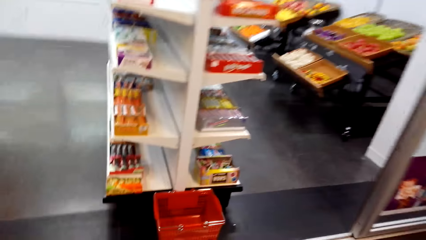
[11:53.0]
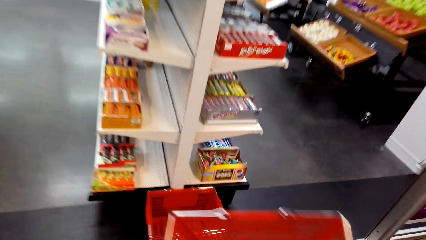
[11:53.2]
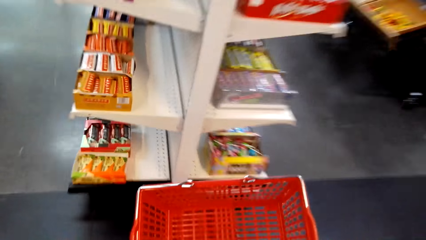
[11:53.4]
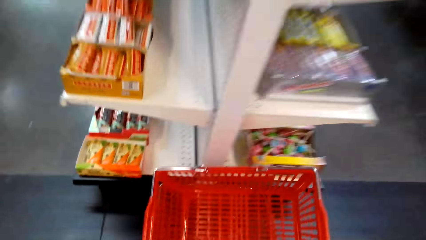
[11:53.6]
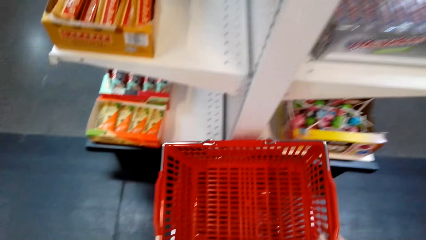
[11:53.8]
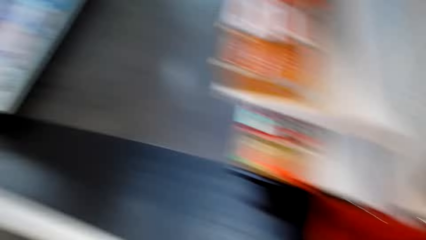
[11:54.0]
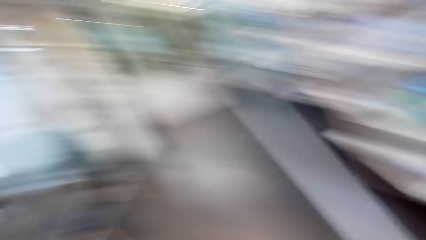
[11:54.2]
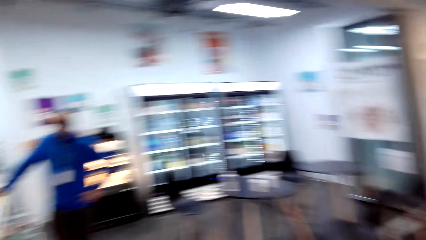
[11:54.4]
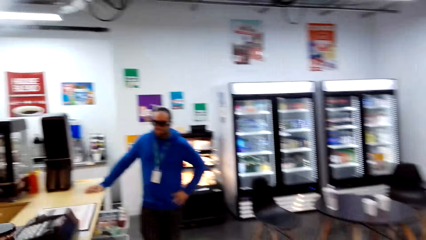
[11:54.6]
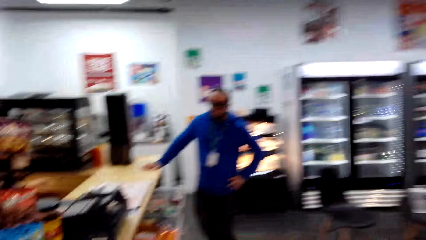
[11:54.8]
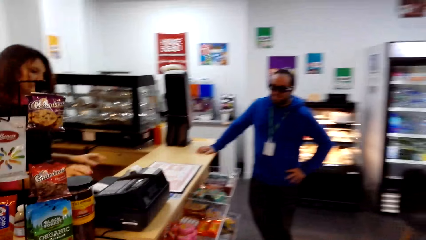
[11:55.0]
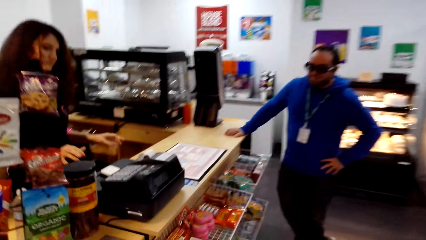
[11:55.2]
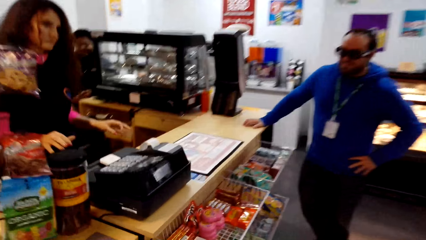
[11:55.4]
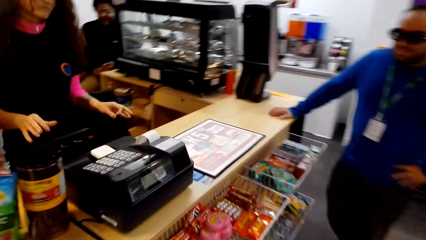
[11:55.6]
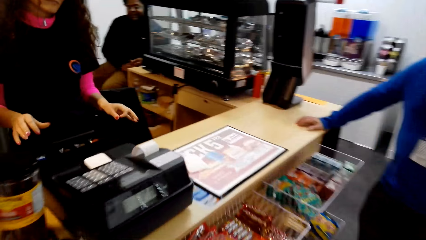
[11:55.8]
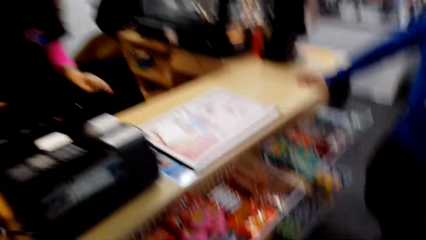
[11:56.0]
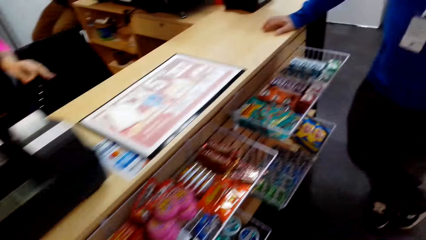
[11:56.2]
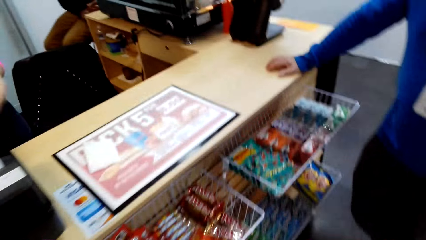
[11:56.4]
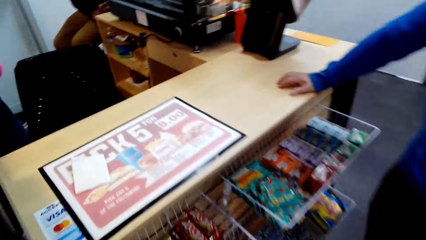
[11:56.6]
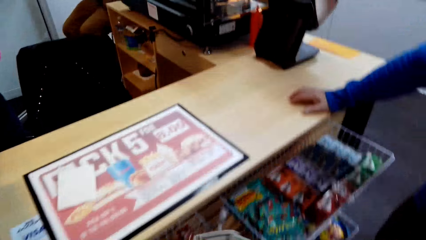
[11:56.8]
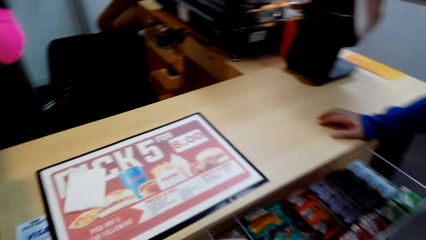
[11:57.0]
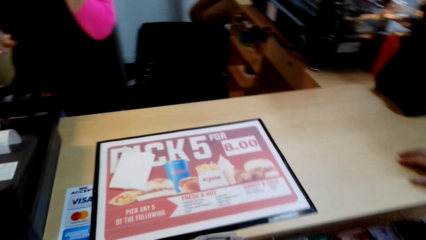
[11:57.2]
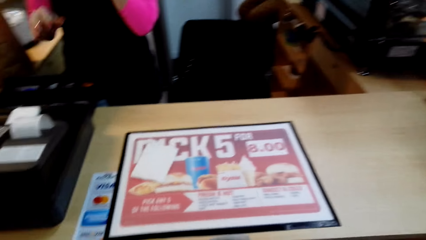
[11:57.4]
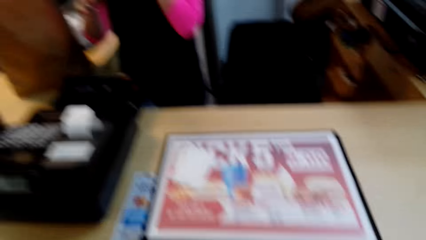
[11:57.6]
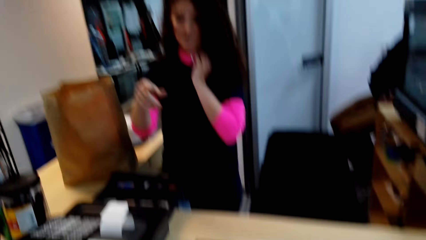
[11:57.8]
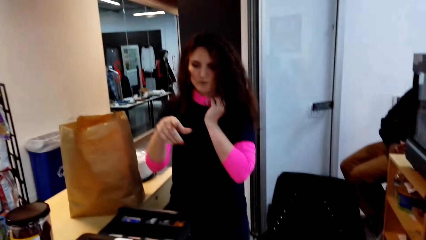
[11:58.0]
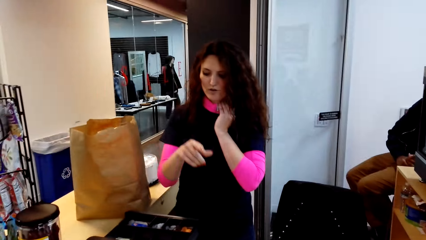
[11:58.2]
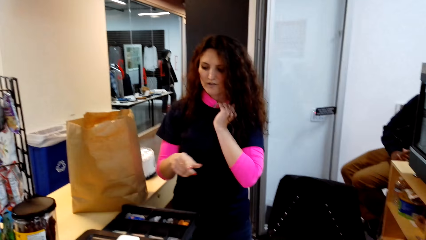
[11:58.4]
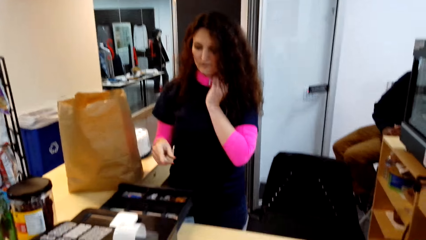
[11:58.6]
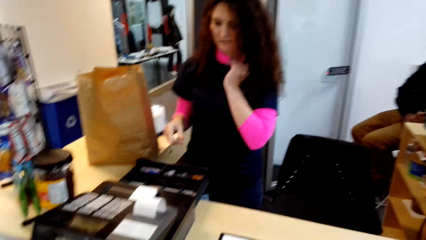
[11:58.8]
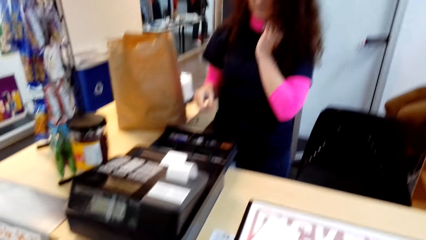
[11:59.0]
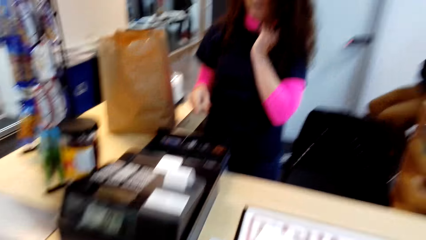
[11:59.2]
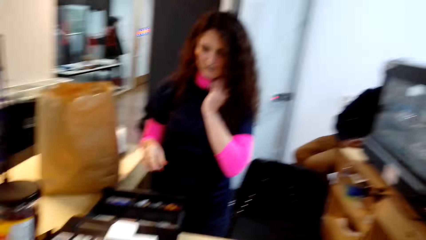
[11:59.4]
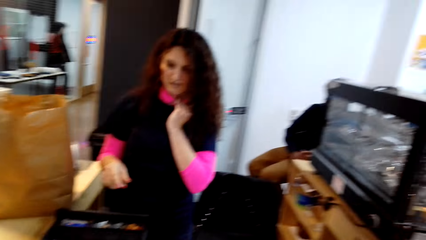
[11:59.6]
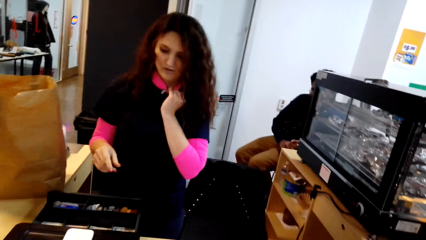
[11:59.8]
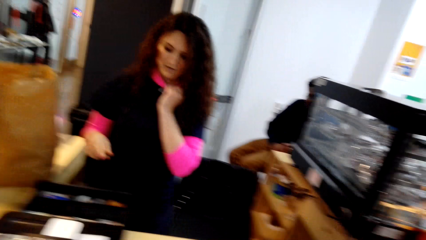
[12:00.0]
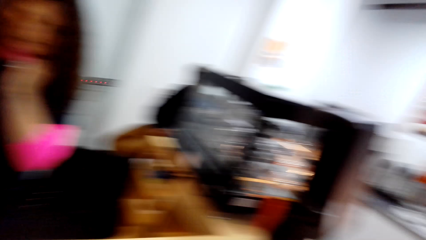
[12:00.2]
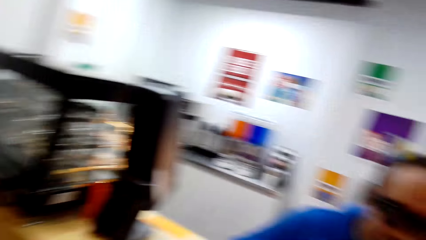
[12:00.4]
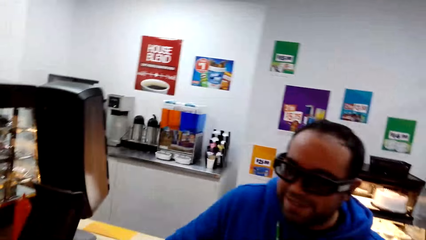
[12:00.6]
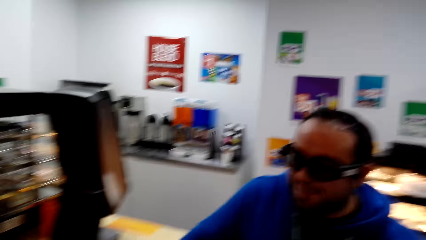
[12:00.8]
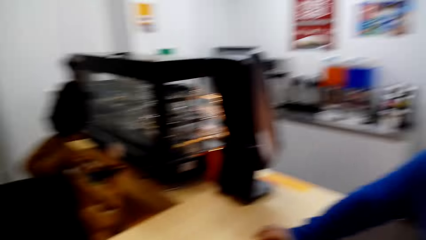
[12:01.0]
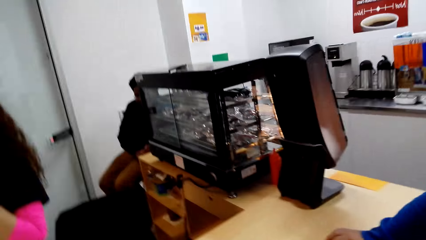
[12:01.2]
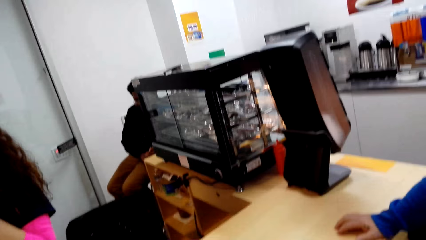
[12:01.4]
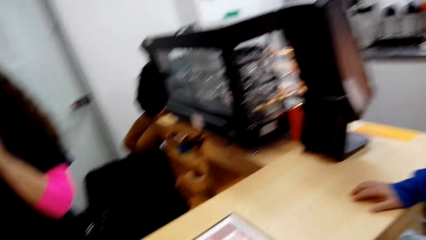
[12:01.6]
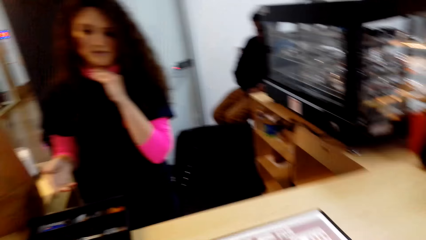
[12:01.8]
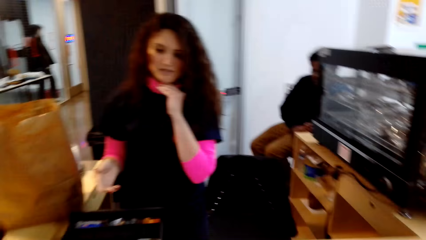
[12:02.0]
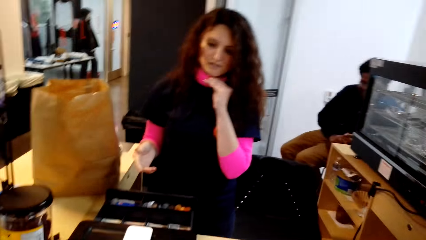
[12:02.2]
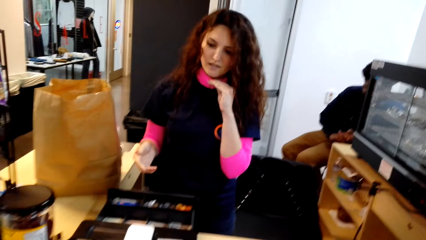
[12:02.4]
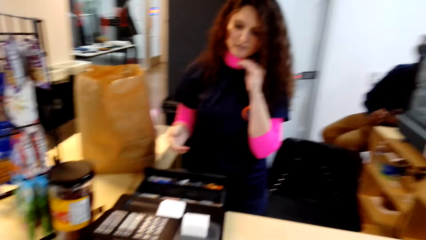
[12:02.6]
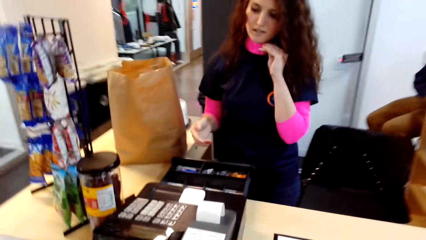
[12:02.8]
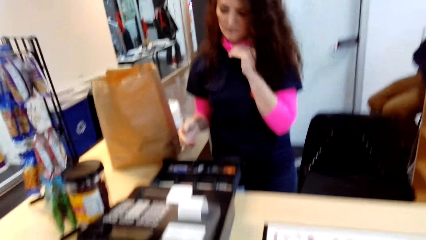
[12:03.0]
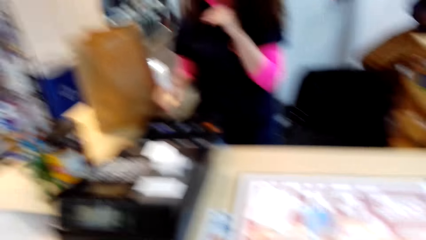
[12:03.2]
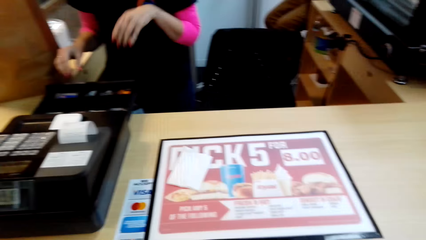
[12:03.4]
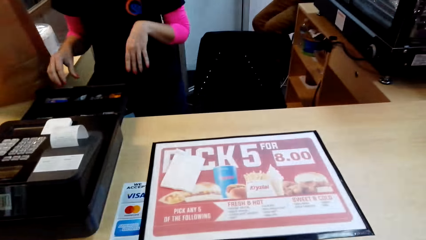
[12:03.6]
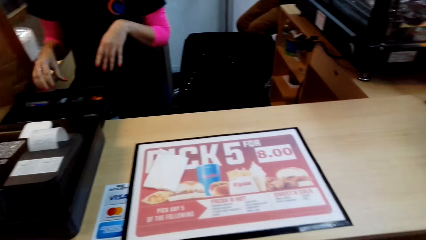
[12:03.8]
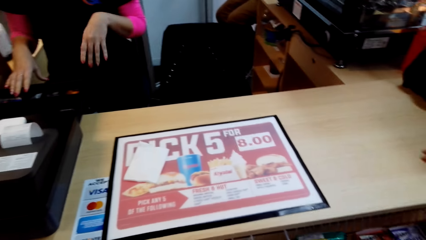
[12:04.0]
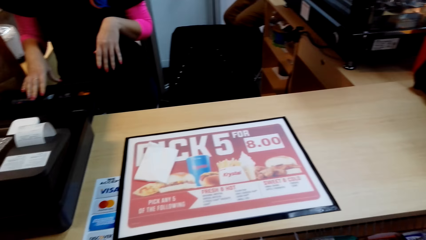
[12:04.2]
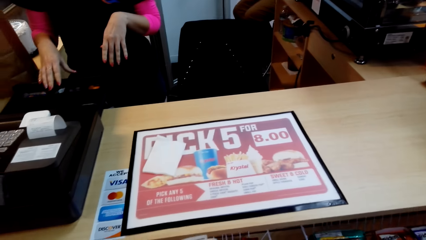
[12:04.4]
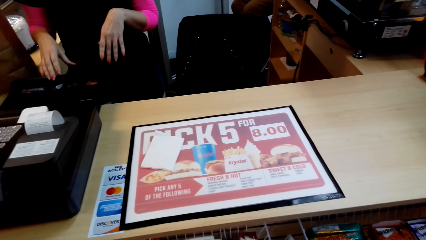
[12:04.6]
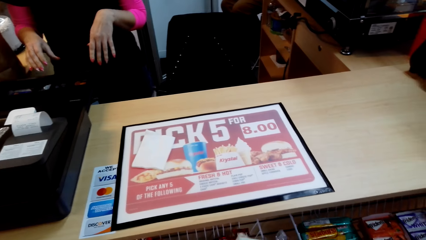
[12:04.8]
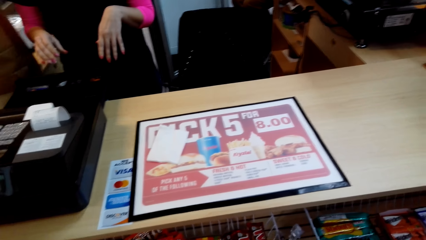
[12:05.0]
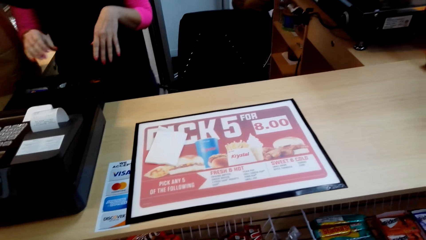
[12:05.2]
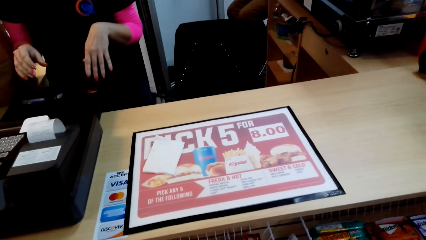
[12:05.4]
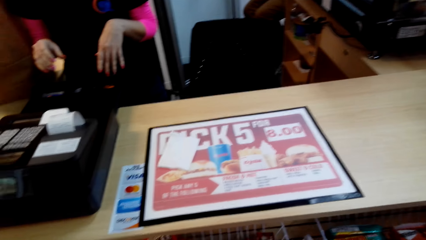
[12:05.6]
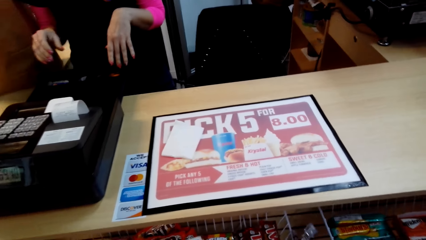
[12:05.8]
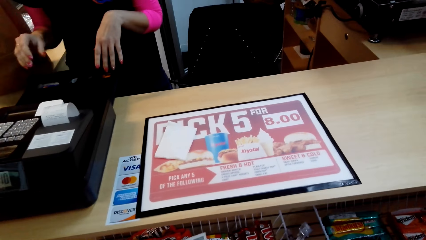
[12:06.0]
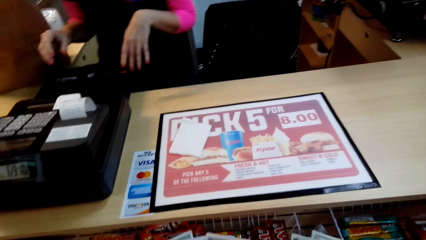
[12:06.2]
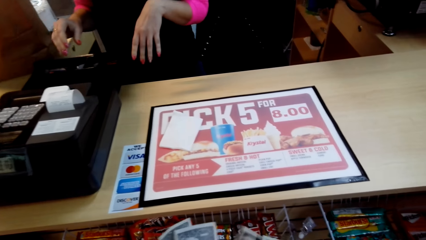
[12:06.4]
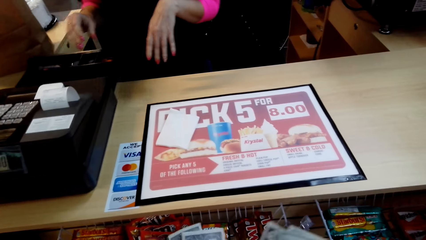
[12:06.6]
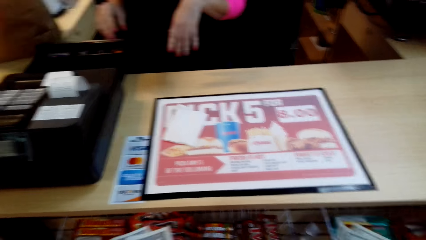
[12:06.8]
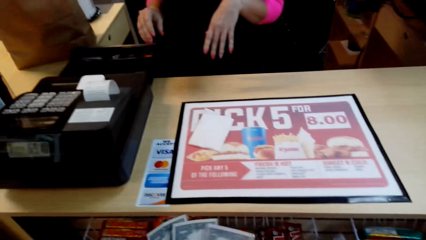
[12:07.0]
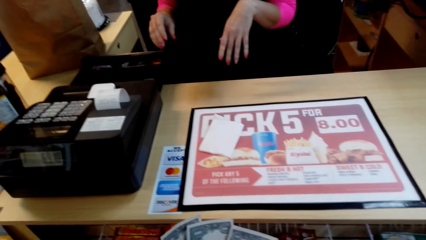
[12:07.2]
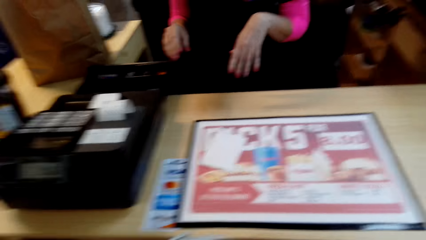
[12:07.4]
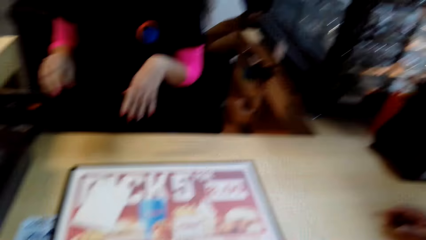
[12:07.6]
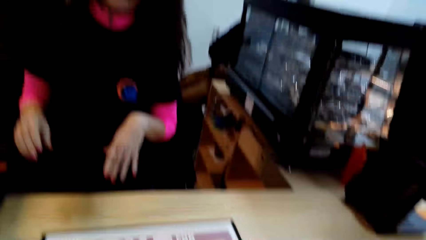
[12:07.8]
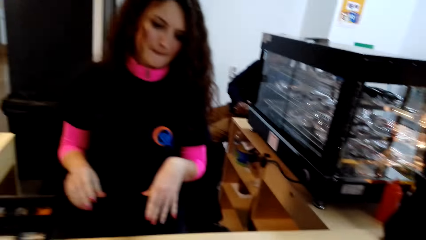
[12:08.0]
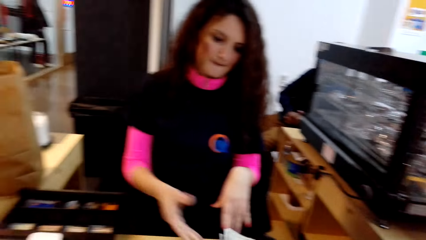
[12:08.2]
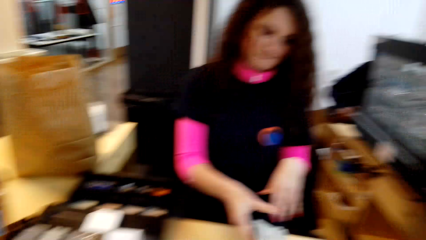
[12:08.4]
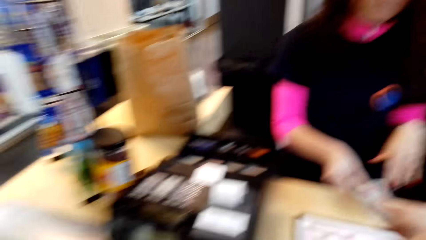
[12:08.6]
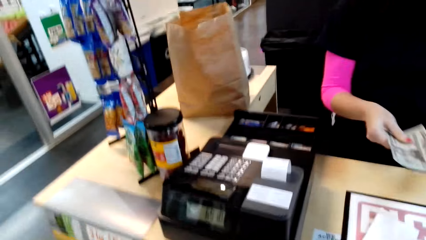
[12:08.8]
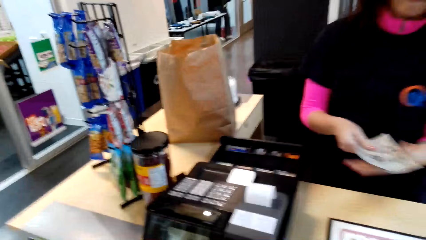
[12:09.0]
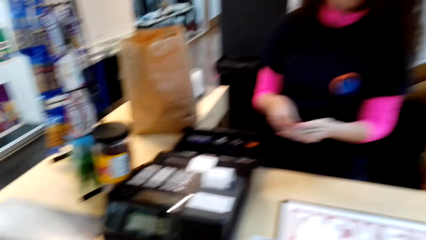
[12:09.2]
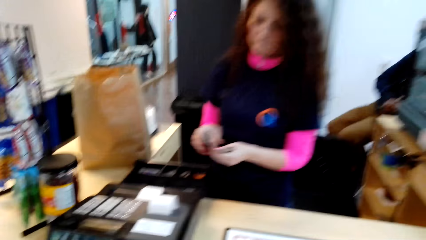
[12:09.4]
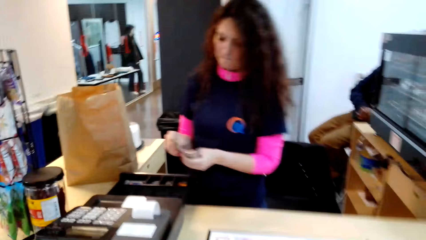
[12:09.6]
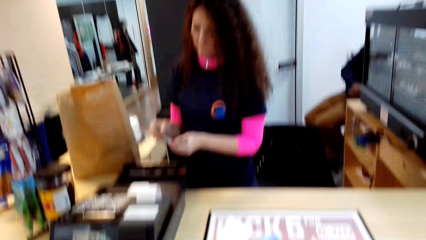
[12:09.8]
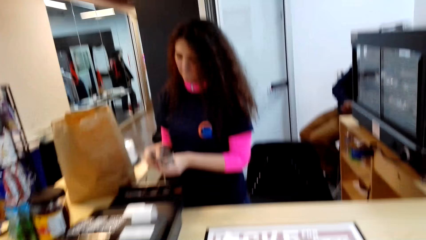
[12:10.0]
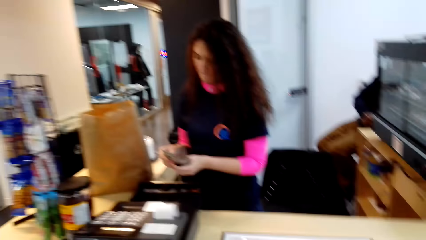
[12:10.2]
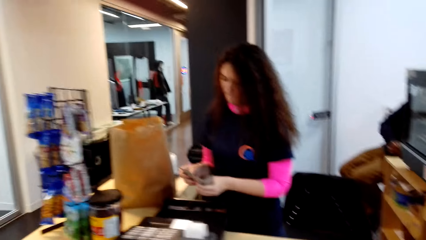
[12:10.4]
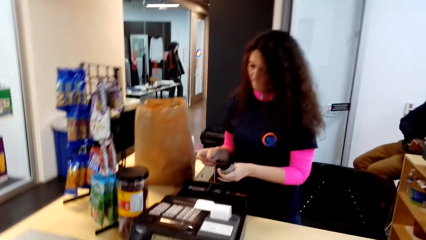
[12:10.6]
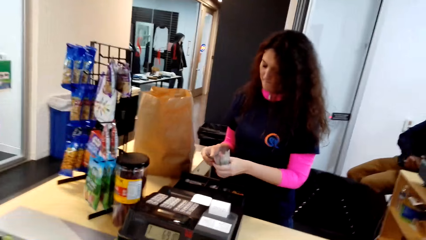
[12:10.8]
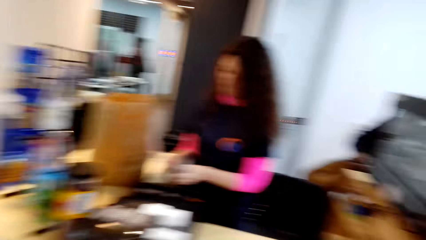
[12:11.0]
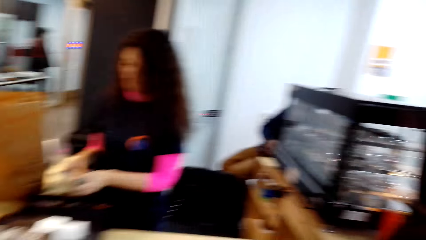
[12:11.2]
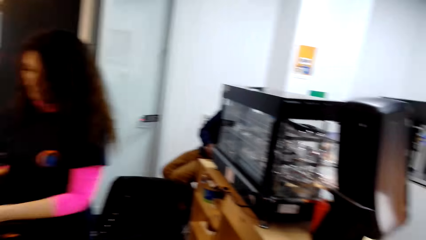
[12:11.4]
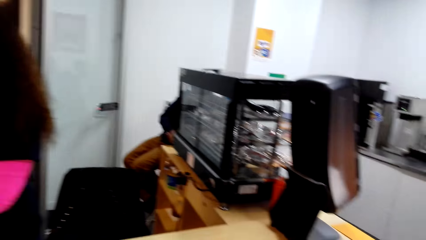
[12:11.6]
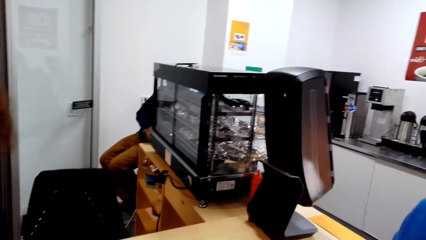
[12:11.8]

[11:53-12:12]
The camera wearer walks around. They put the shopping basket on the floor. A lady takes money. The camera wearer gives the lady cash. The lady holds the money with the other hand.
